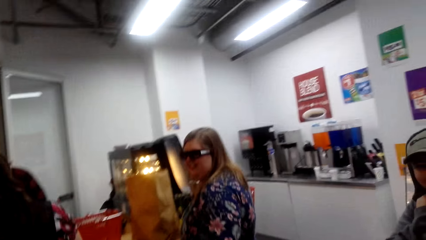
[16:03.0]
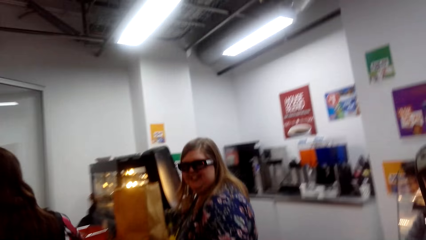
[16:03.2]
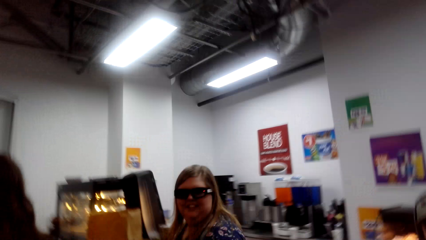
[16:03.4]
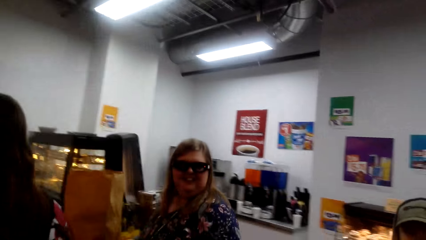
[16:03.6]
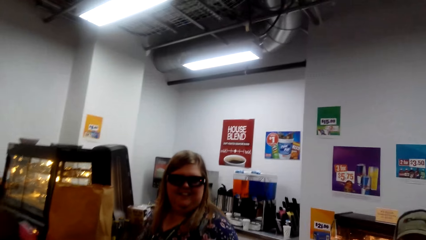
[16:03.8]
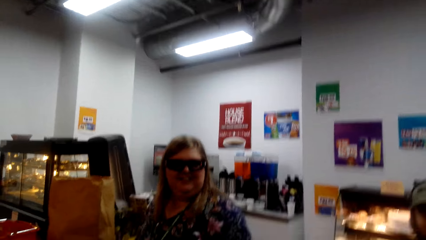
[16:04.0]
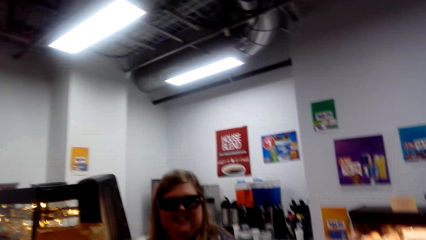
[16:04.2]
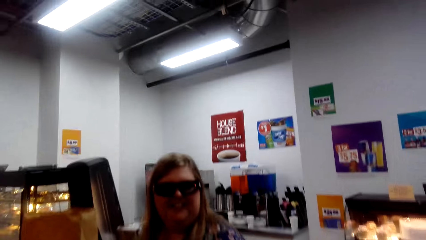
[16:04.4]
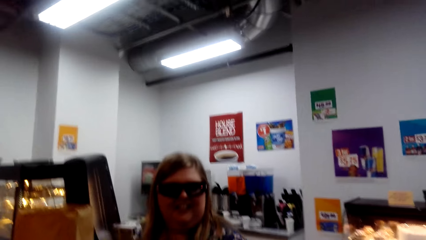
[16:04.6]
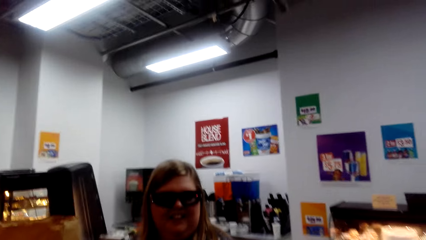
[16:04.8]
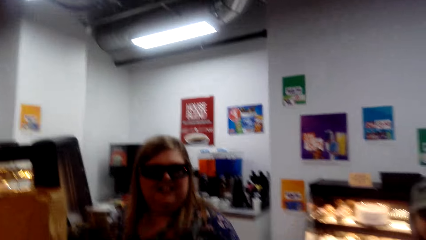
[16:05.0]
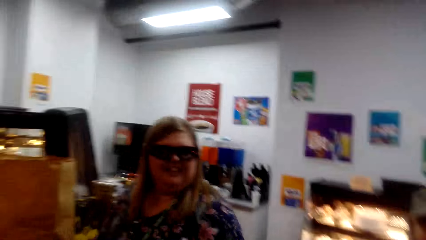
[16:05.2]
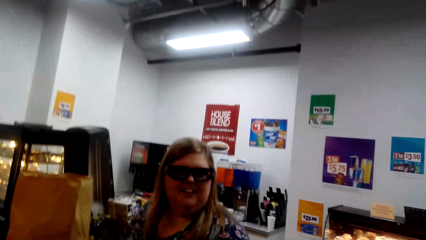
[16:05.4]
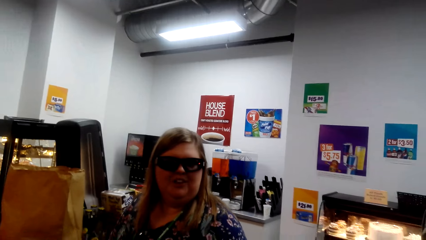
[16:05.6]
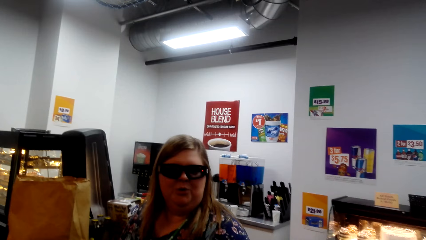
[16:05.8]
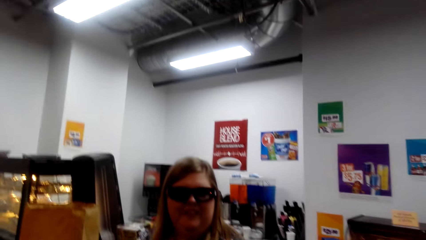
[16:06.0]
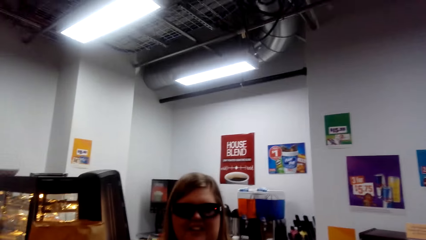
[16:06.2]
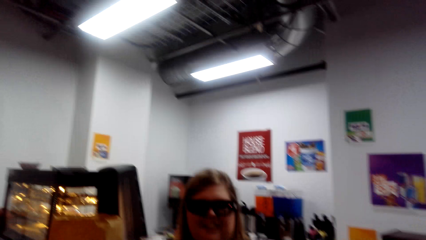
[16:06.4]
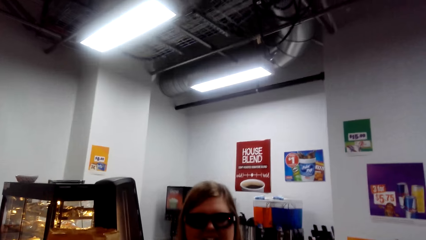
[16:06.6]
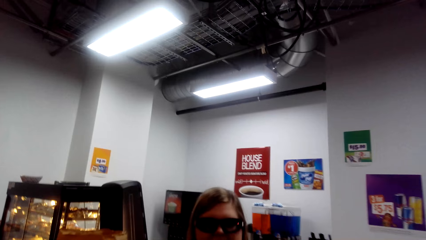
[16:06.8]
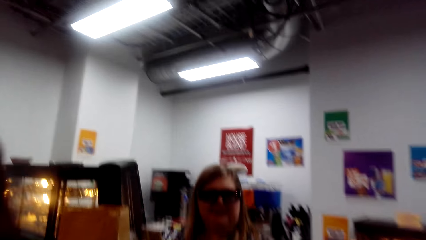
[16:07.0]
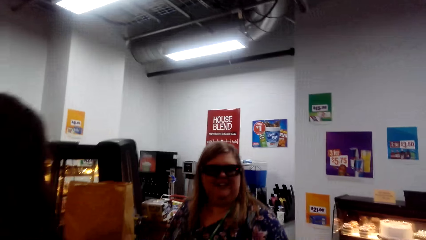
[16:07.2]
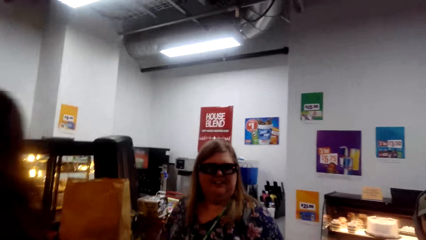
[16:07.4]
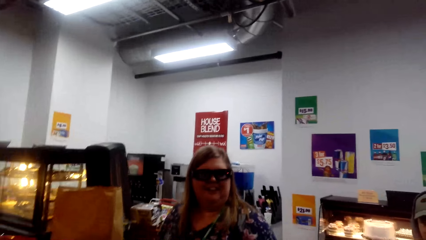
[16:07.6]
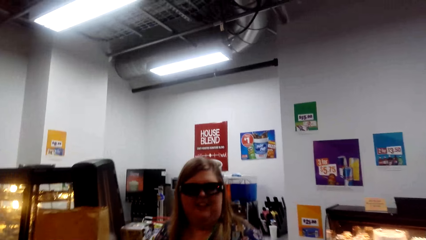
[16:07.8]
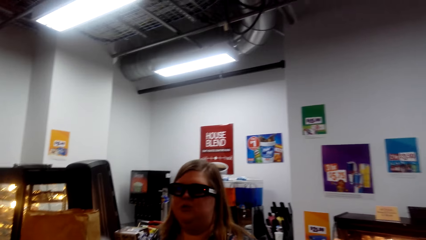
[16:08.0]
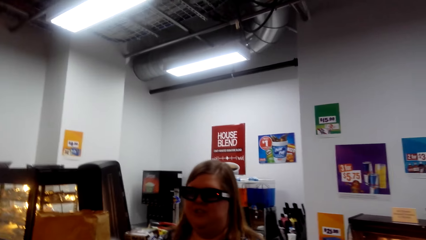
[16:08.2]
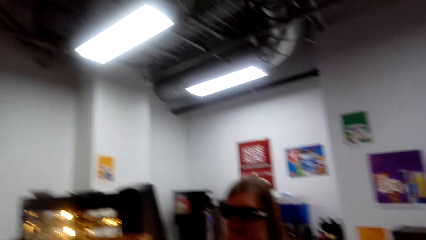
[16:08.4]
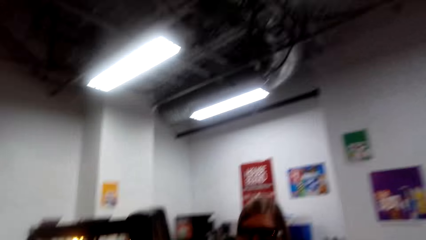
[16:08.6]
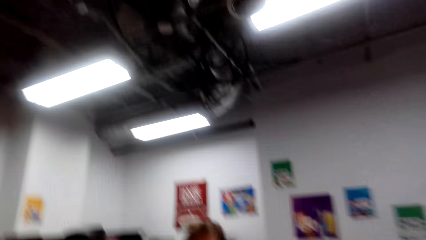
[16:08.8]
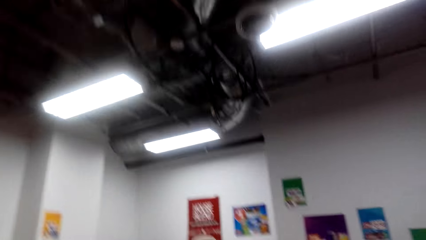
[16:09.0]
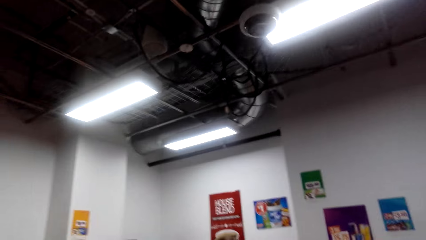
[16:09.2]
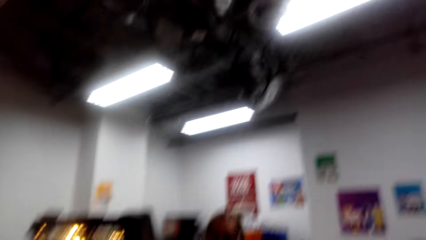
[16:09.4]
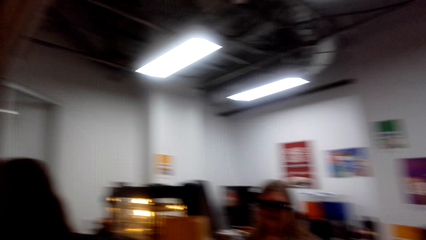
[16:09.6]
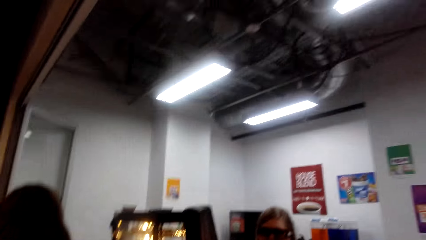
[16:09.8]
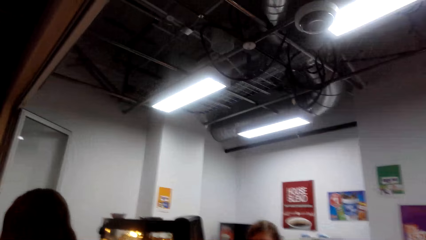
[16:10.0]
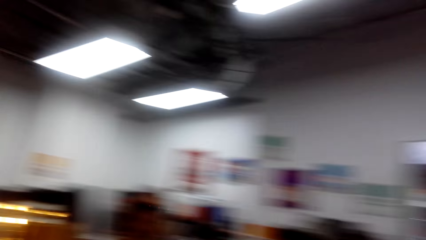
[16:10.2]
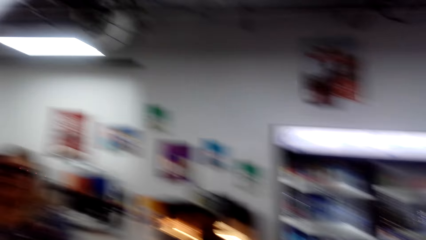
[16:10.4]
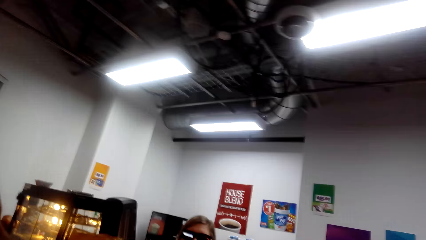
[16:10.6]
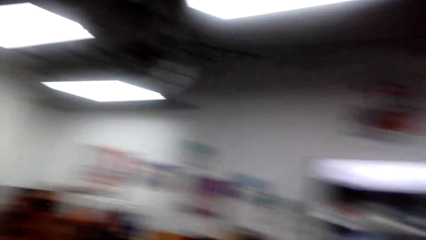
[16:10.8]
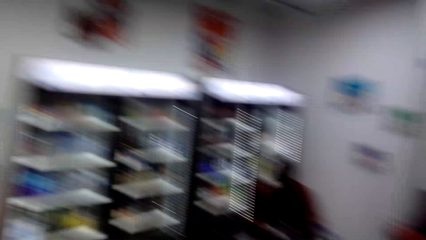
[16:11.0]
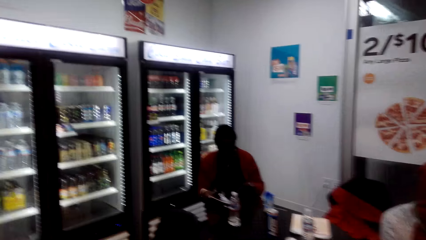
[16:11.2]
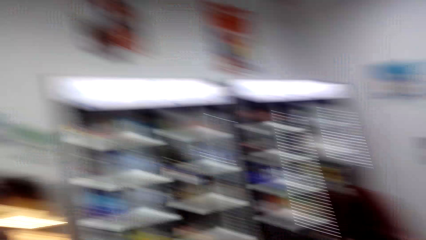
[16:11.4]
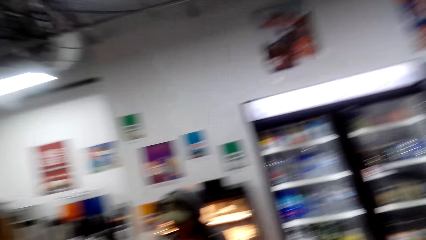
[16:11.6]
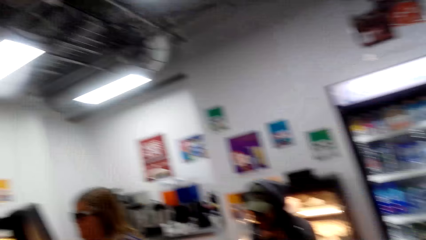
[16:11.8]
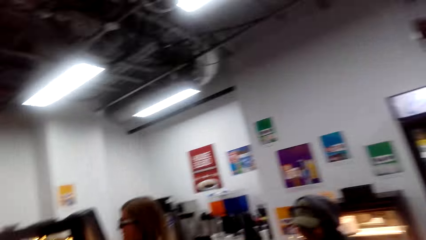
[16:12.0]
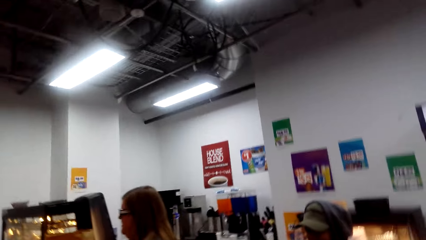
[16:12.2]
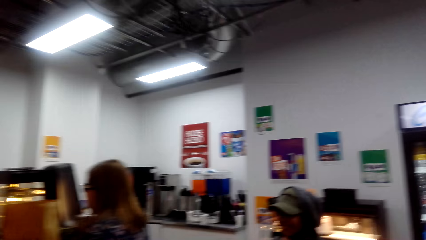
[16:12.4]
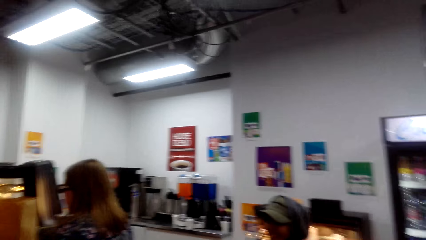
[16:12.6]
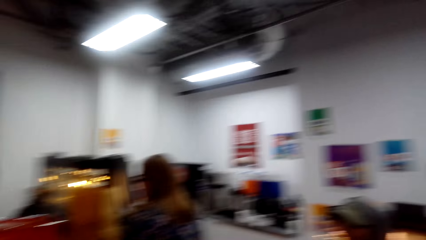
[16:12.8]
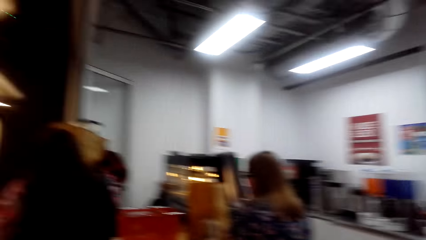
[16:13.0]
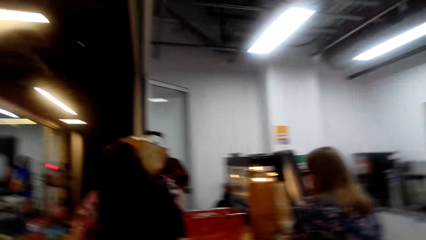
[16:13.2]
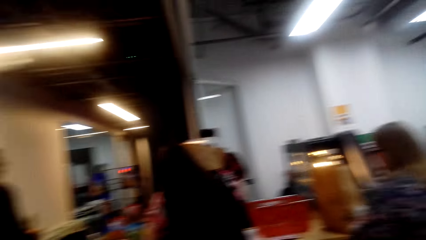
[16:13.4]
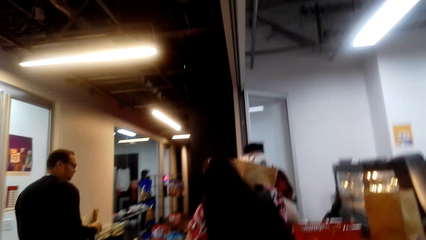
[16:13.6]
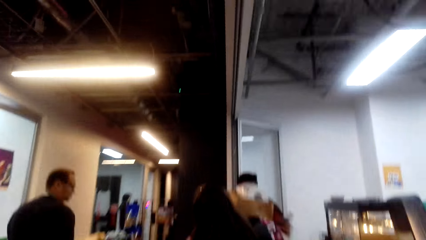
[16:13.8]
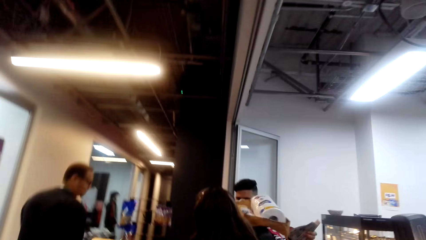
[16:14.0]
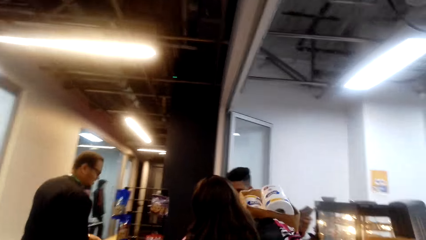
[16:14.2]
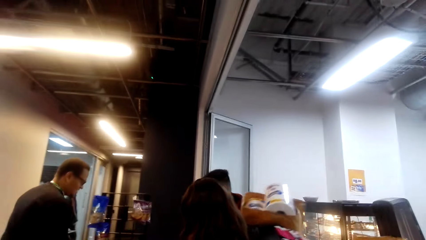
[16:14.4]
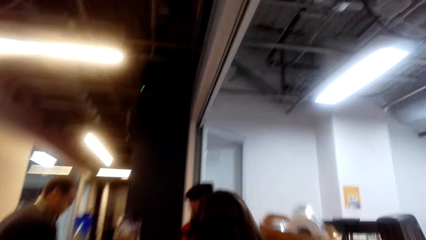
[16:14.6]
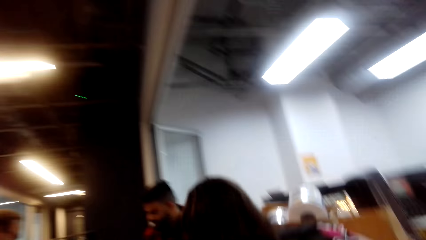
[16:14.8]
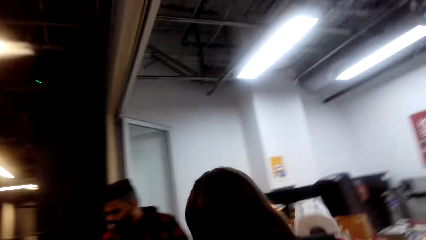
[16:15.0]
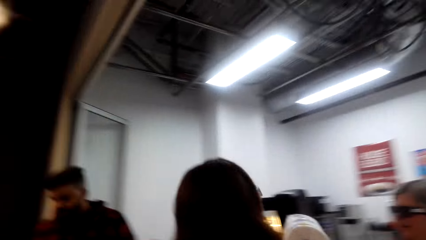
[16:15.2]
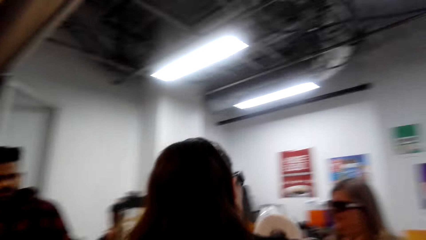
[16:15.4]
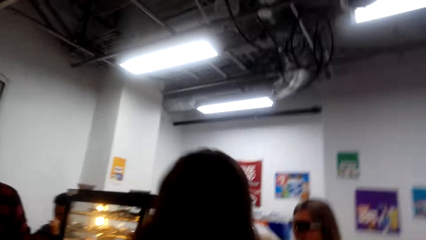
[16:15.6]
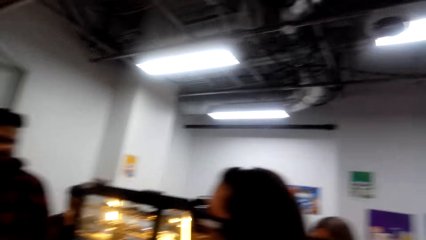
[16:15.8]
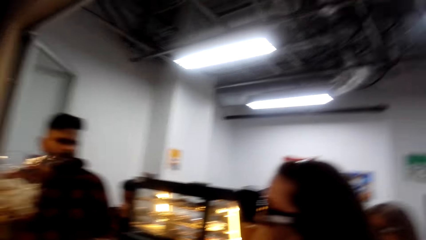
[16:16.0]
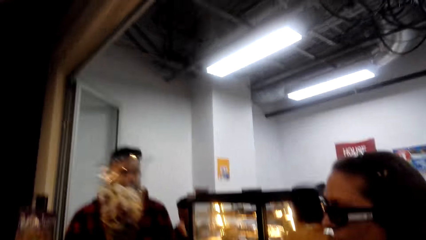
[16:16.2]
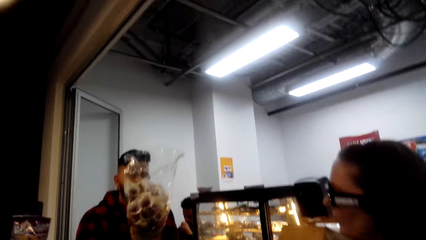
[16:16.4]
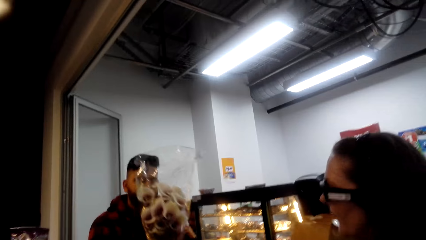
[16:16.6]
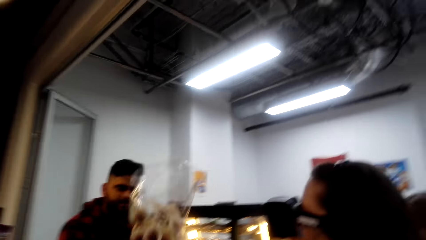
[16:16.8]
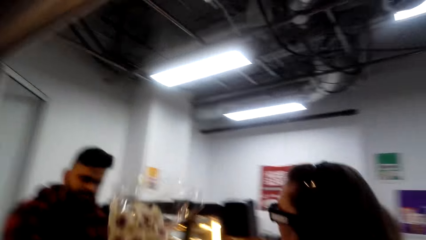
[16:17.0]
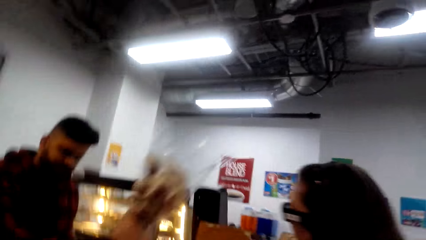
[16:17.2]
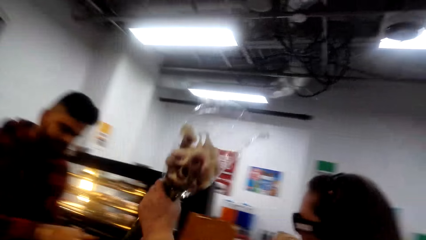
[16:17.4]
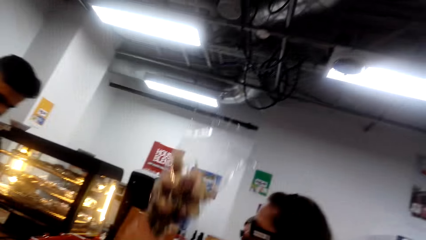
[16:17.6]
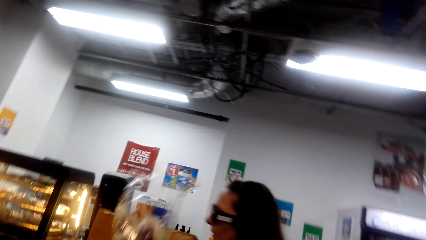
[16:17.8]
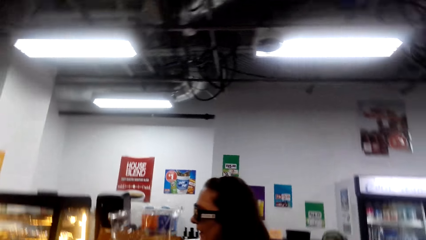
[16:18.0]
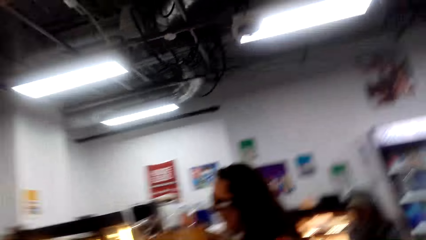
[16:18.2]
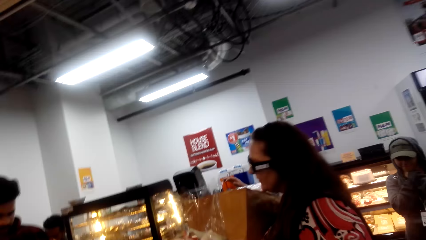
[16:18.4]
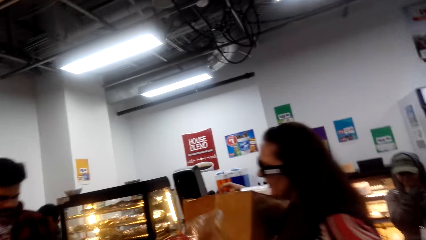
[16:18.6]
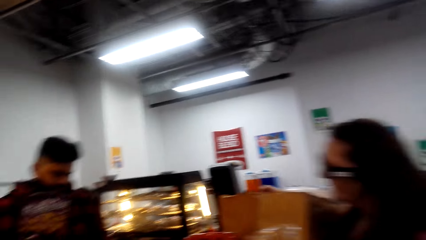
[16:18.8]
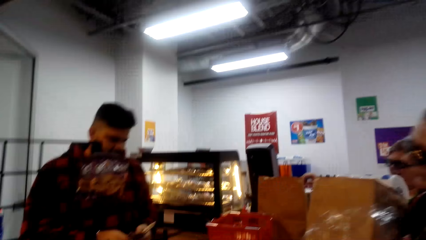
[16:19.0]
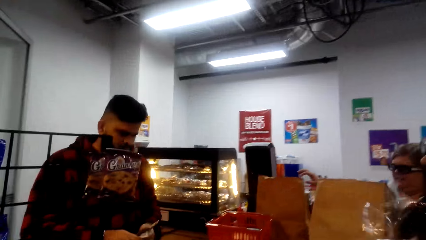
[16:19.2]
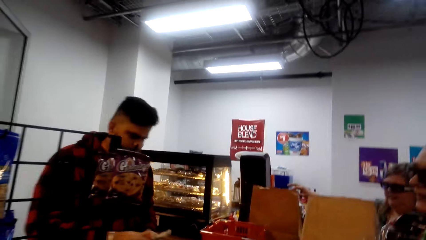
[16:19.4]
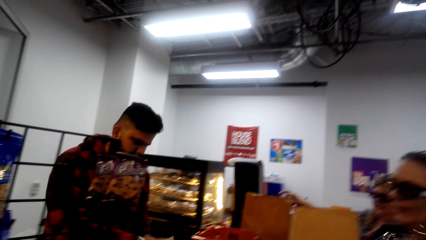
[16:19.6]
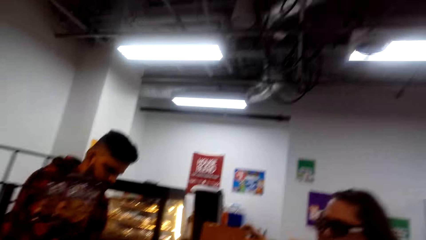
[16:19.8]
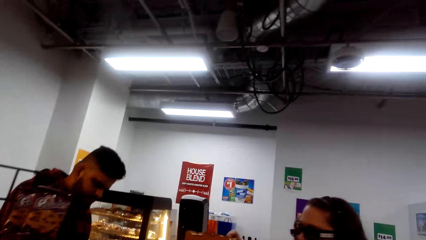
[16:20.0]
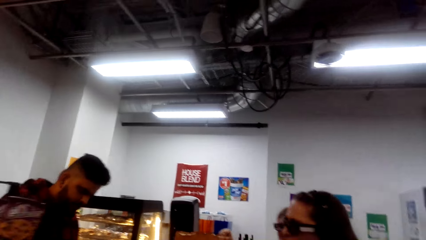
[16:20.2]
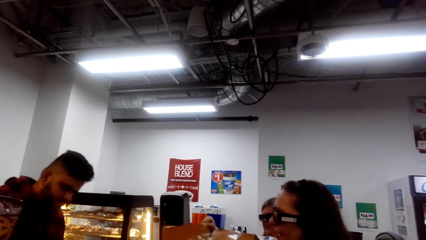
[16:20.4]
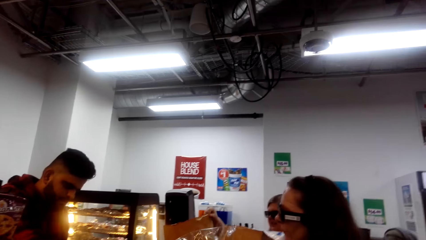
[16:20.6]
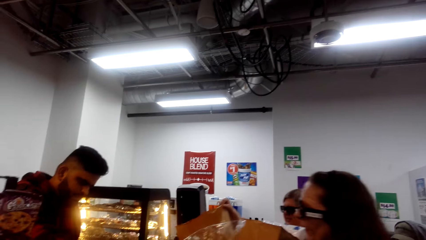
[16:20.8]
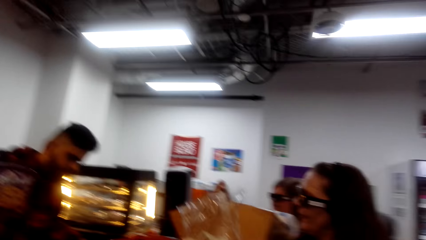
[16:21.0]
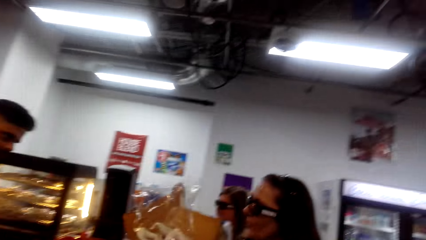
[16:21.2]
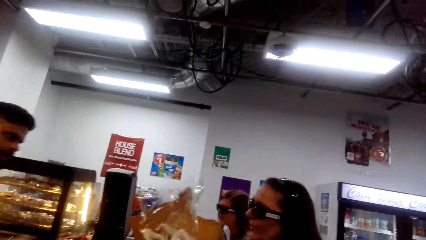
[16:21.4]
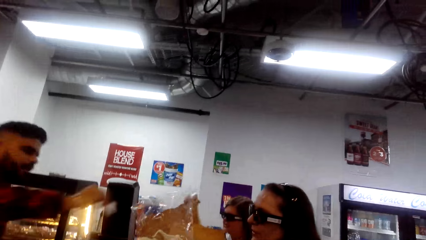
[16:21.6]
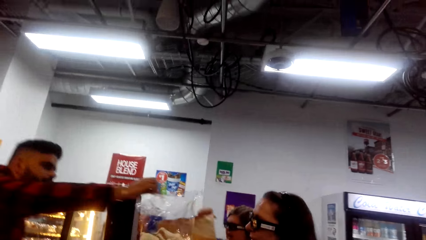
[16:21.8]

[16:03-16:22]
A woman converses with the camera wearer. The camera wearer talks to the woman. They look around. They move to the counter. A cashier gives the flower bouquet to another woman and drops something in the other woman's bag.
